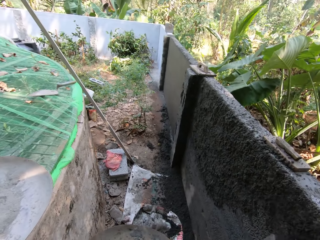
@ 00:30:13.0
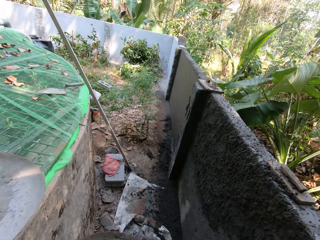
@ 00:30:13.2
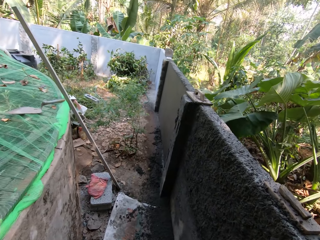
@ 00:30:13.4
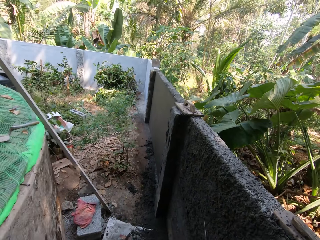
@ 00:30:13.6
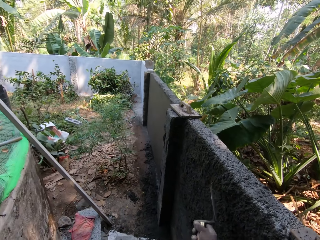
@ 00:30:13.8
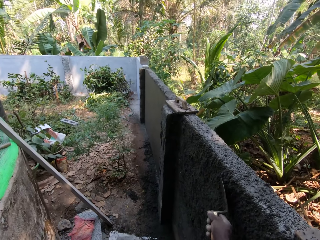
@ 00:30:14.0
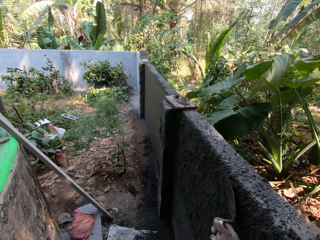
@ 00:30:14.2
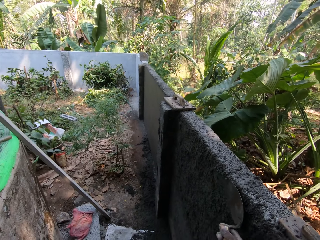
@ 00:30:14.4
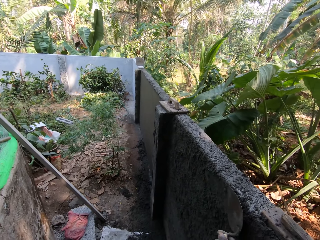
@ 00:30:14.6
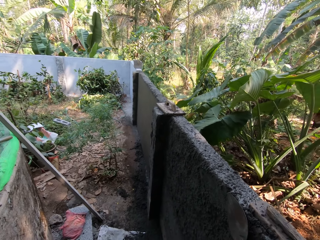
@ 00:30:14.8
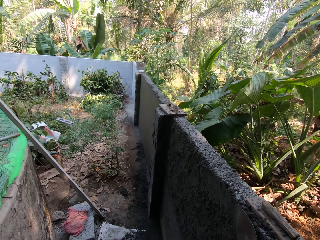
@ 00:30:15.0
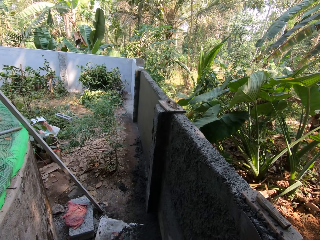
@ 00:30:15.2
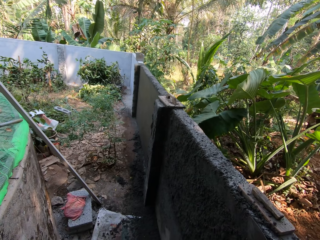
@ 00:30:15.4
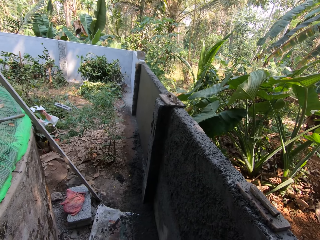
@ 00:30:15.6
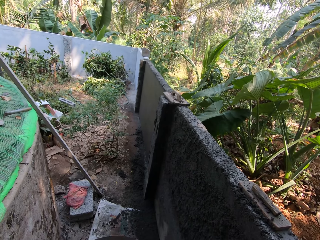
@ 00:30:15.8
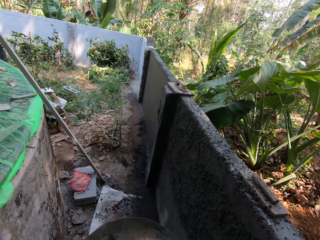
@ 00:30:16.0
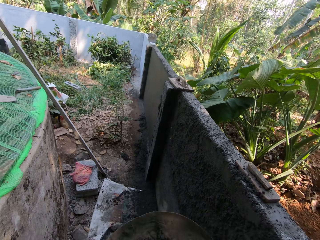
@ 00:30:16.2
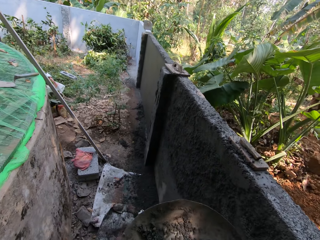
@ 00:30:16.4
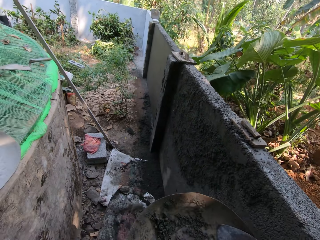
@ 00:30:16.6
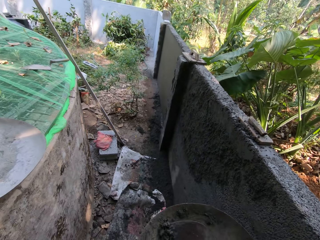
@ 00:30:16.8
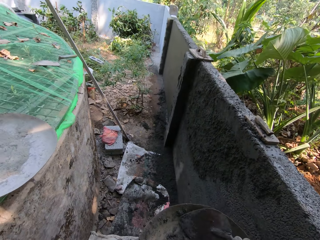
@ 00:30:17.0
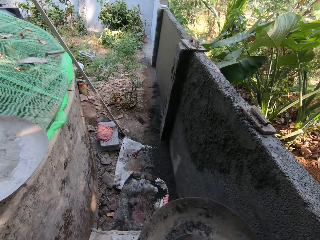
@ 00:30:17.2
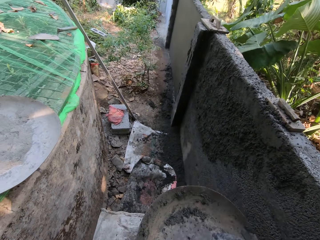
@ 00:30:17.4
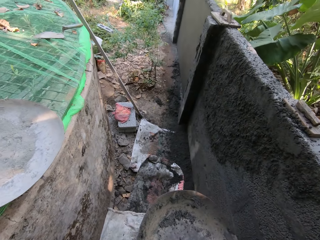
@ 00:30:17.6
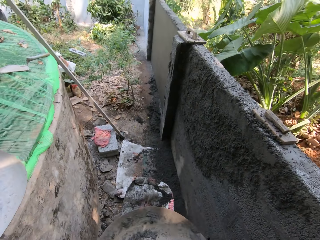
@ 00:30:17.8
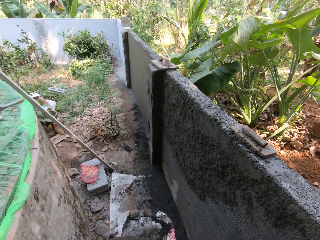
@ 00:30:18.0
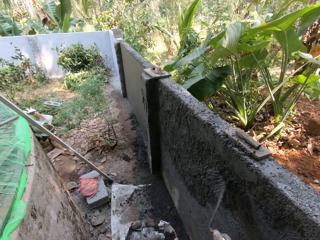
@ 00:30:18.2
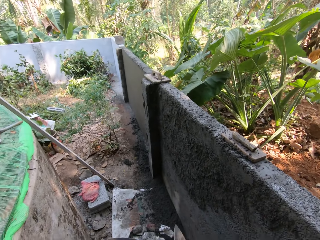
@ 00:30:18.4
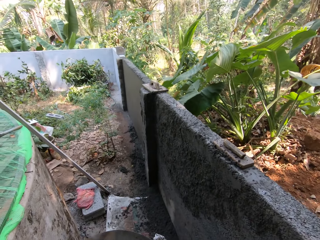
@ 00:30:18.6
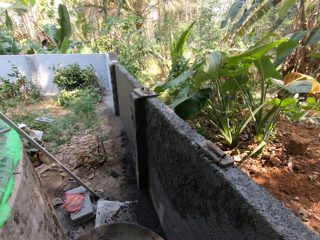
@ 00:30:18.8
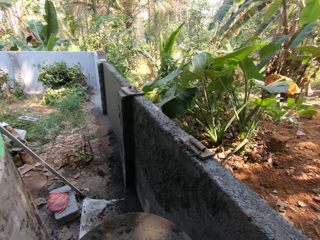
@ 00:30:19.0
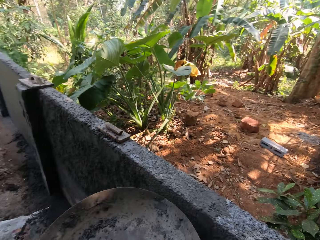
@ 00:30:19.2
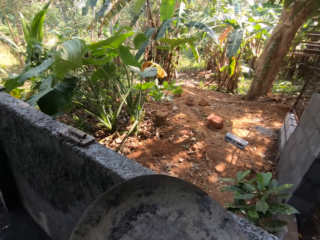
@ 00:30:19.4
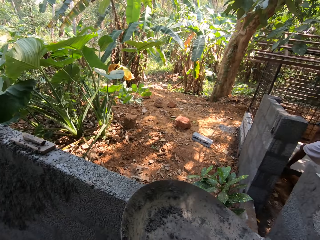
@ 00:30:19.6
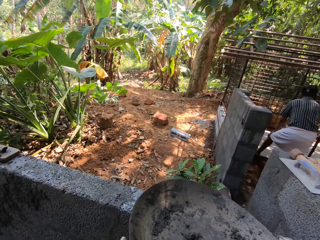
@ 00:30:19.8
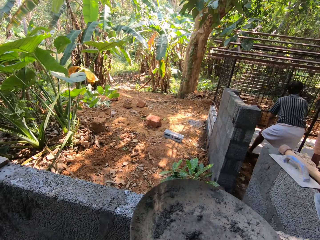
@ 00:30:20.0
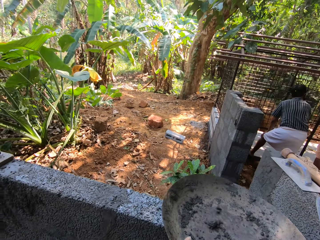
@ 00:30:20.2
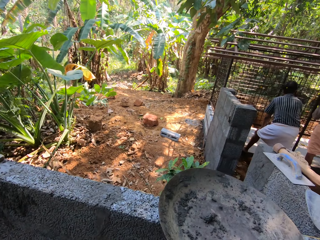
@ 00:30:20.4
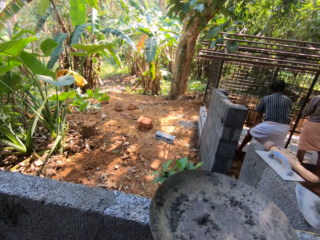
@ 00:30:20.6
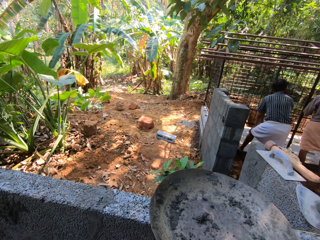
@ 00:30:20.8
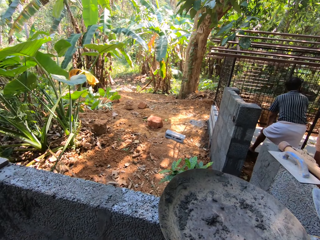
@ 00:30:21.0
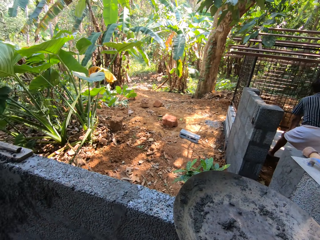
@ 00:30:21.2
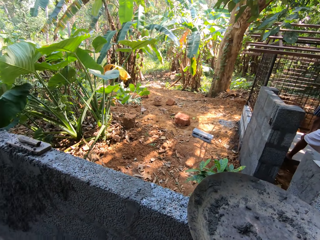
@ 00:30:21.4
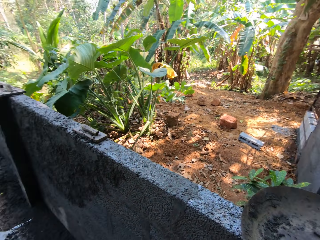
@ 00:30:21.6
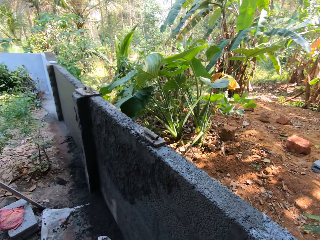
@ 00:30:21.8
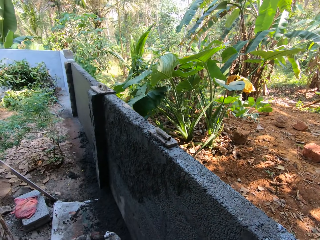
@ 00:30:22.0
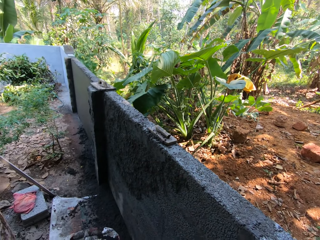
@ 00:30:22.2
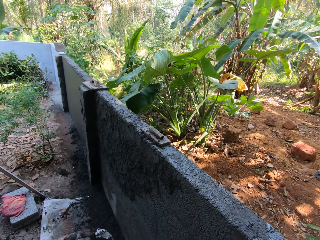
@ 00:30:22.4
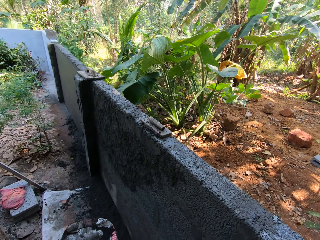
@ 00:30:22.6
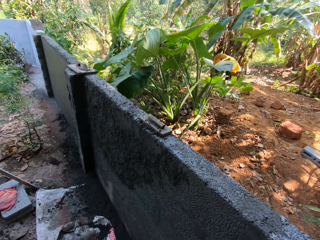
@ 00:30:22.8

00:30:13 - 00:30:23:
The camera wearer plasters the mortar or cement on the wall with the hand trowel in his right hand. He plasters the wall with the hand trowel in his right hand. He takes the mortar from the head pan or tray with the hand trowel in his right hand. He plasters the mortar on the wall with the hand trowel in his right hand. He scoops the cement with the trowel and throws the cement on the wall. He drops the head pan on the wall with his left hand.

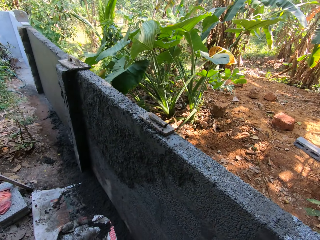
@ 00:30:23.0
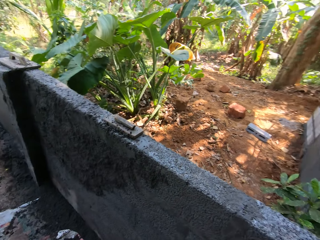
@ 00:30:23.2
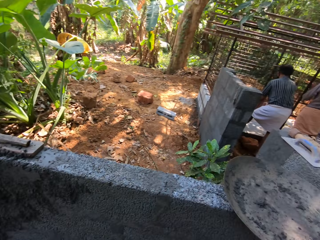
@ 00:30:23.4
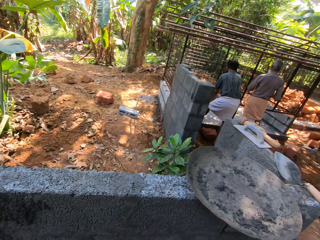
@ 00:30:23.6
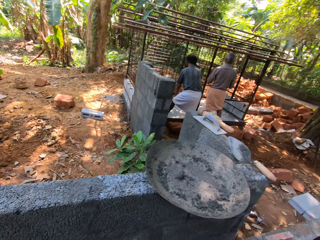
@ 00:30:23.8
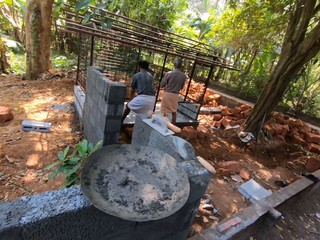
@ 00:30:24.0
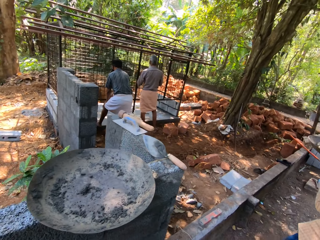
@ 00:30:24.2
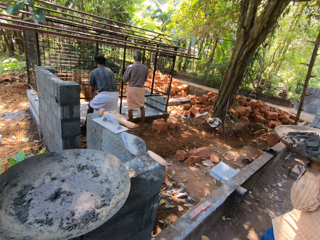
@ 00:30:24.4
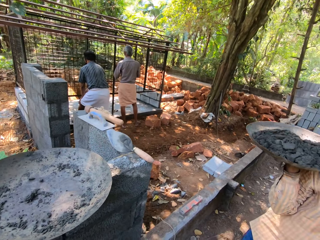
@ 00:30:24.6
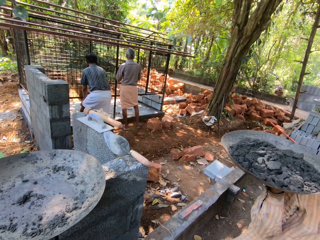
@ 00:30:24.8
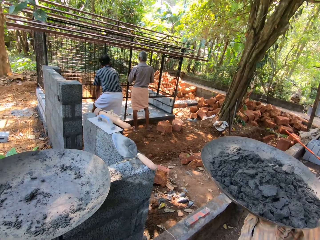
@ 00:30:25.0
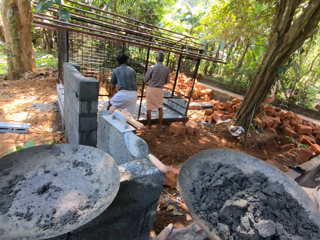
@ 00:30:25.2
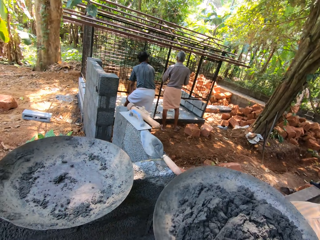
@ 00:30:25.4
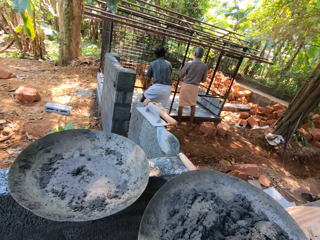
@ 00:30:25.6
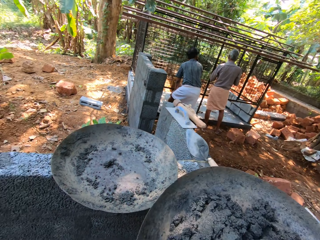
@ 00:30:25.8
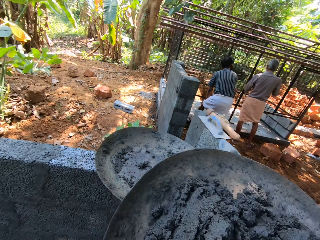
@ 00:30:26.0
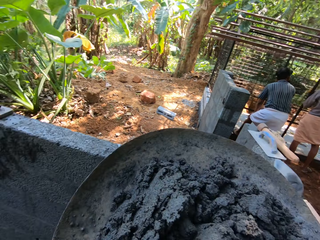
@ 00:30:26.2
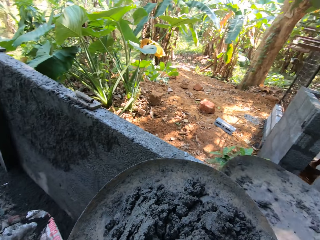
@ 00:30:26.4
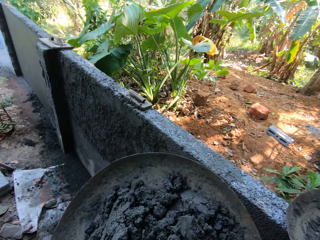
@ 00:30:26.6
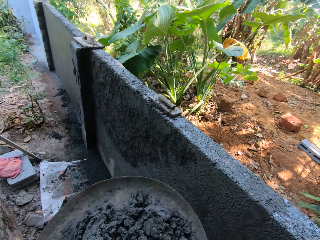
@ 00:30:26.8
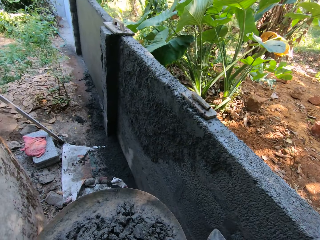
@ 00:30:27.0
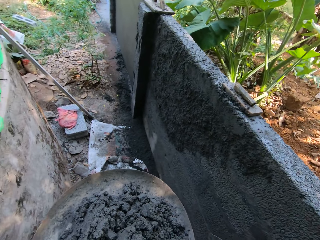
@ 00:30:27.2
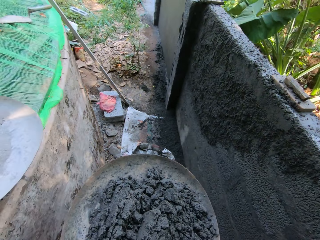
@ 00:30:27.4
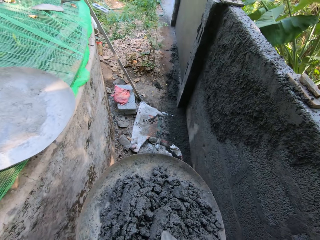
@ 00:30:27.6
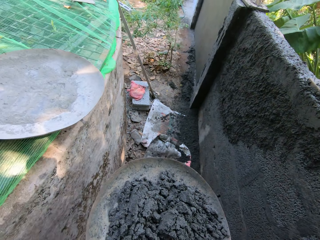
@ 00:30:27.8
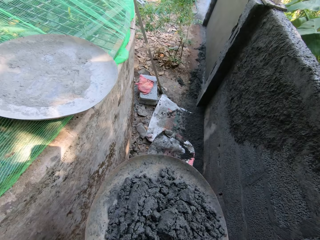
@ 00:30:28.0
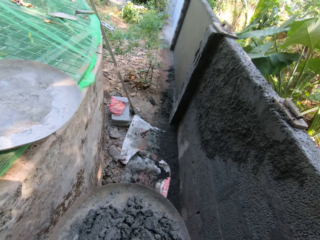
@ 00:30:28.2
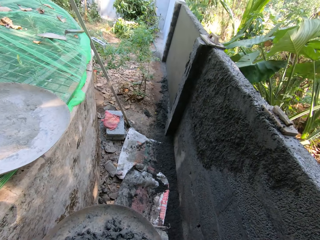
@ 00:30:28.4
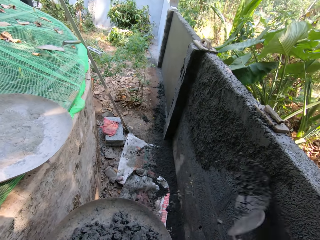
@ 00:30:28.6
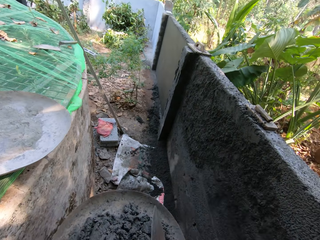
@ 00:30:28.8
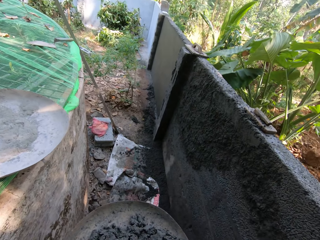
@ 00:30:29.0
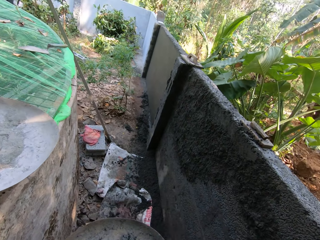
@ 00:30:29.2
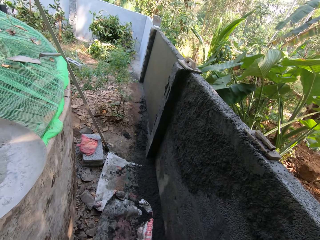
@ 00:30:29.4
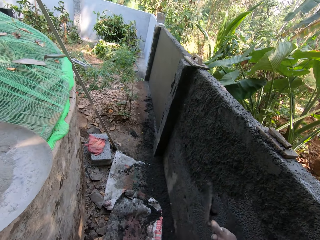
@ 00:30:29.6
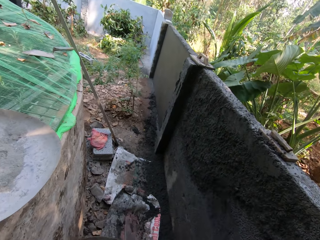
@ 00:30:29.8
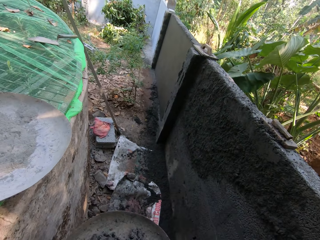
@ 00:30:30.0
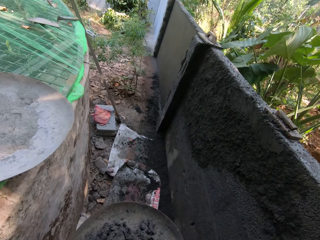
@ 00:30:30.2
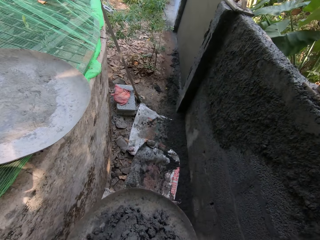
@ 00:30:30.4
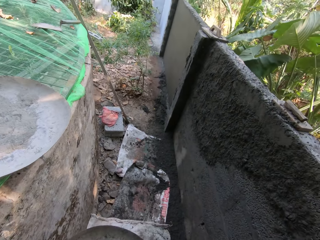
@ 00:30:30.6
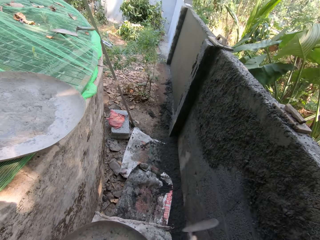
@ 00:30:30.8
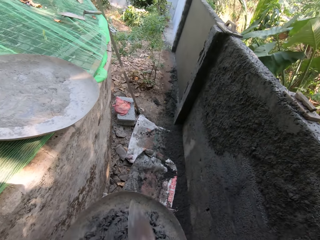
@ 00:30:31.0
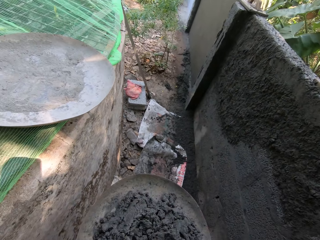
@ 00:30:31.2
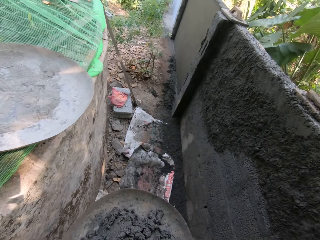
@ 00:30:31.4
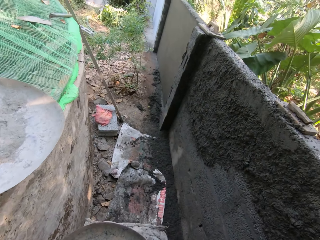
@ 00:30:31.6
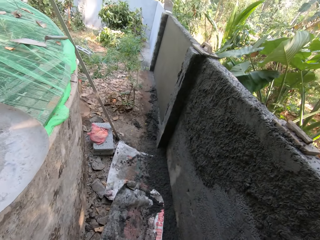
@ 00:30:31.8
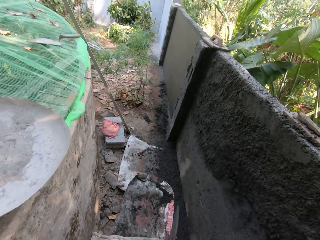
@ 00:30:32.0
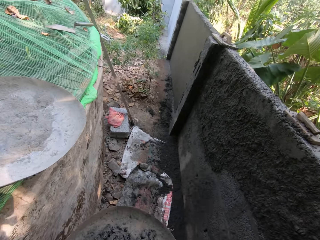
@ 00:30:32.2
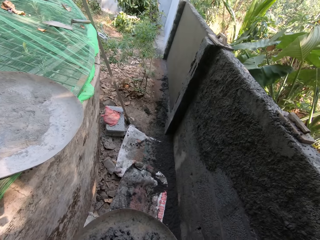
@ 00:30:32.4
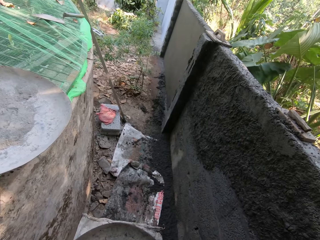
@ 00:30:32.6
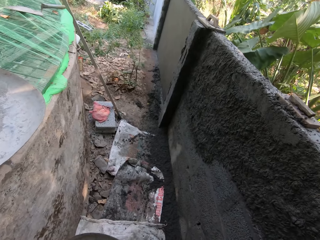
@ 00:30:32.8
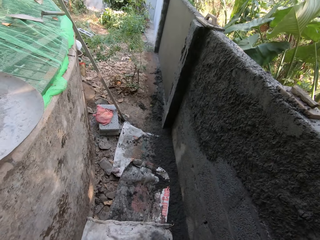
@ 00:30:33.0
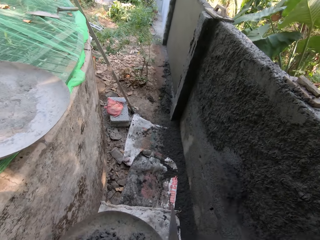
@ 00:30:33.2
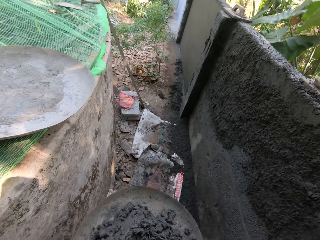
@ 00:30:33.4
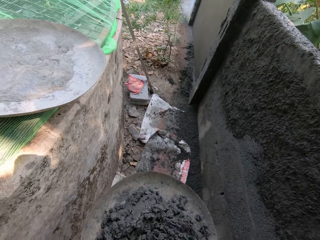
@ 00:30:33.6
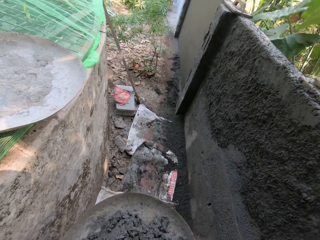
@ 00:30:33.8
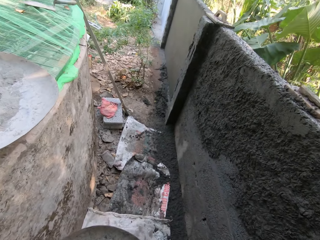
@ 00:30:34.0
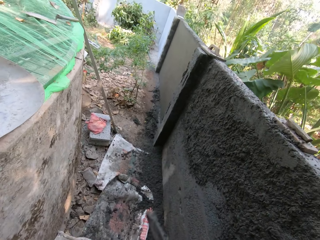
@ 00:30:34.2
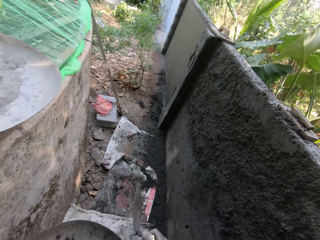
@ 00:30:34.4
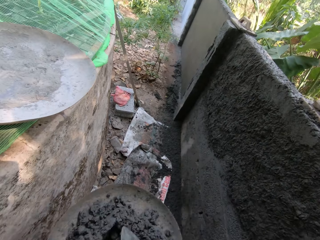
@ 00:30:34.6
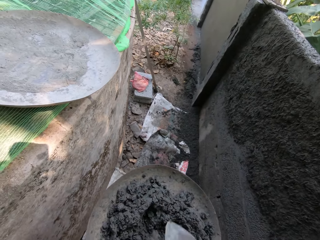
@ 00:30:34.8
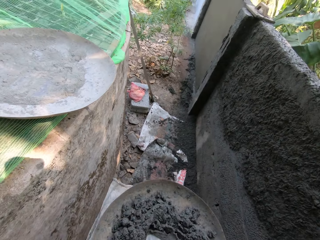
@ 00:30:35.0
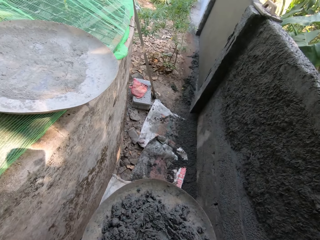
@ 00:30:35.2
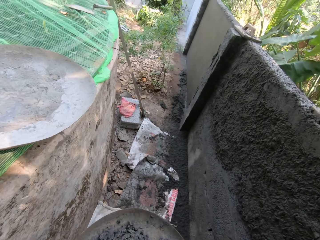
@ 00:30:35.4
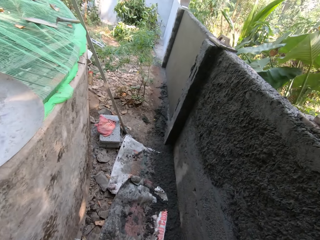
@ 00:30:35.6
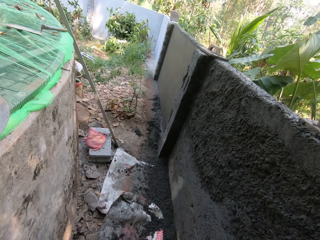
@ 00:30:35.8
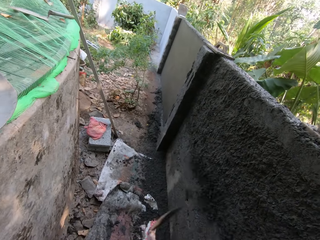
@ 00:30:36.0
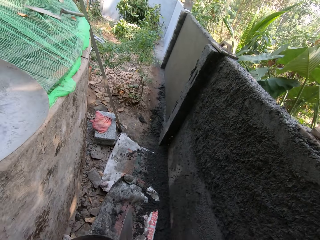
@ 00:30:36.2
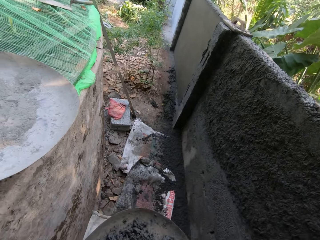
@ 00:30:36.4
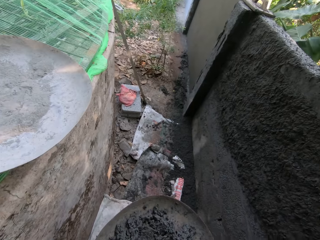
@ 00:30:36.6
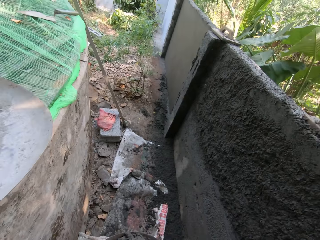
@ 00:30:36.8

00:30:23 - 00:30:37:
A man carries the tray of cement. The man passes the head pan to the camera wearer with his right hand. The camera wearer takes the tray of cement from the man. He walks. He takes the mortar from the head pan with the hand trowel in his right hand. He plasters the mortar on the wall with the hand trowel in his right hand. He scoops the cement with the trowel and throws the cement on the wall. He scoops the cement with the trowel and throws the cement on the wall. He scoops the cement with the trowel and throws the cement on the wall. He scoops the cement with the trowel and throws the cement on the wall. He scoops the cement with the trowel and throws the cement on the wall. He takes the mortar from the head pan with the hand trowel in his right hand. He plasters the mortar on the wall with the hand trowel in his right hand. He scoops the cement with the trowel.
